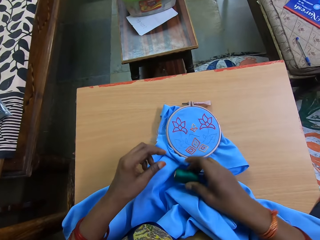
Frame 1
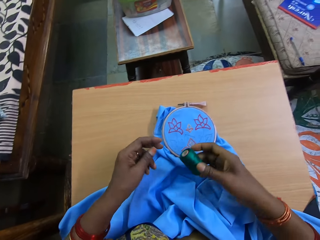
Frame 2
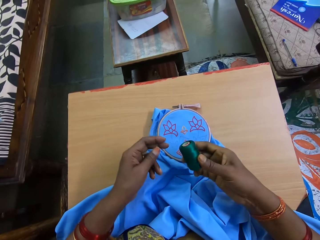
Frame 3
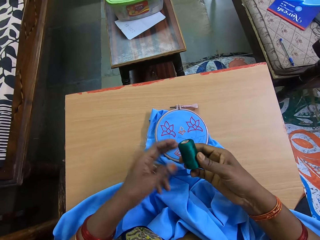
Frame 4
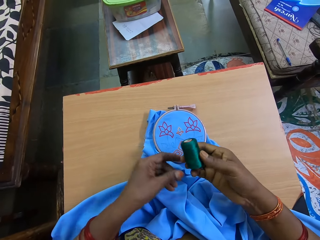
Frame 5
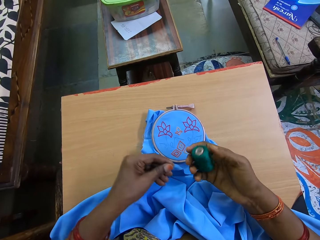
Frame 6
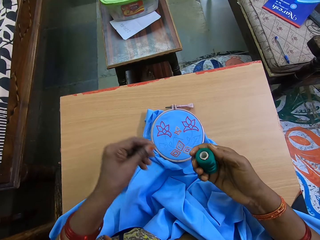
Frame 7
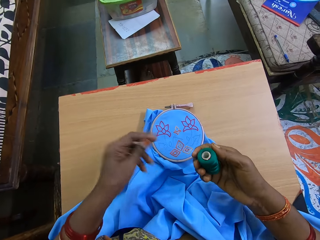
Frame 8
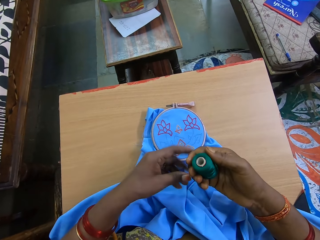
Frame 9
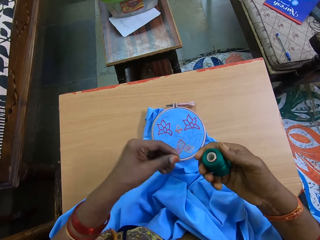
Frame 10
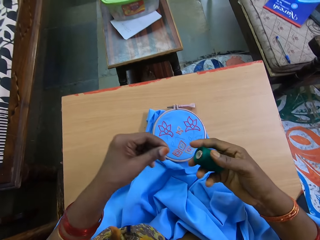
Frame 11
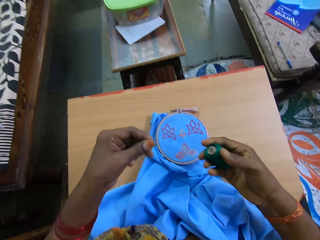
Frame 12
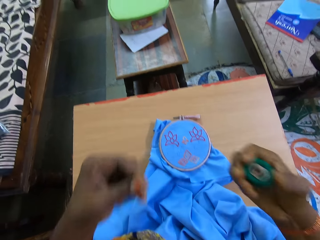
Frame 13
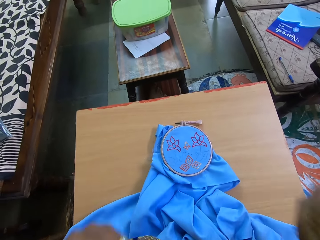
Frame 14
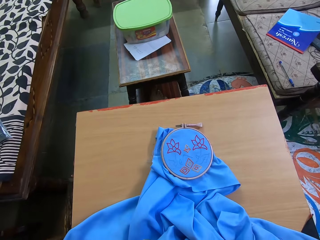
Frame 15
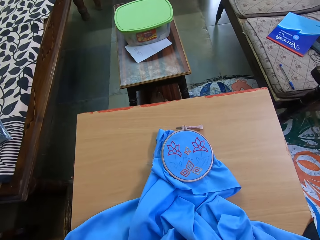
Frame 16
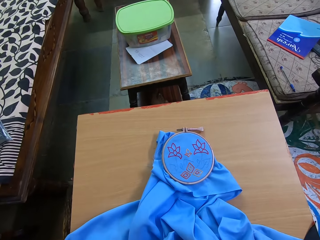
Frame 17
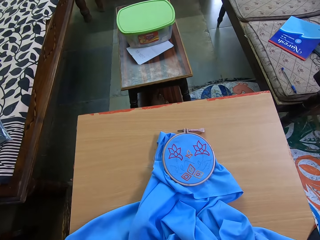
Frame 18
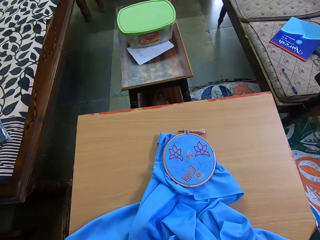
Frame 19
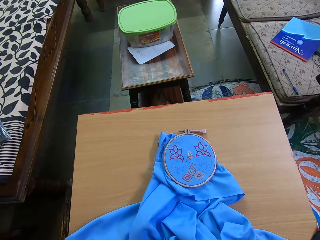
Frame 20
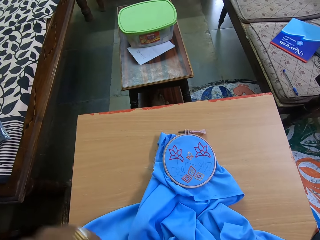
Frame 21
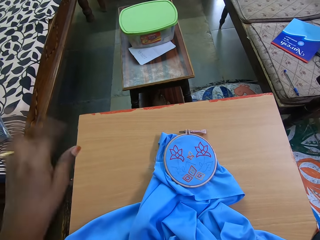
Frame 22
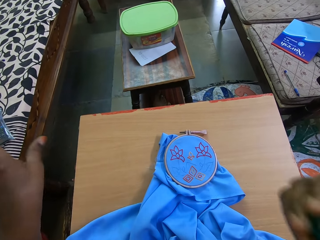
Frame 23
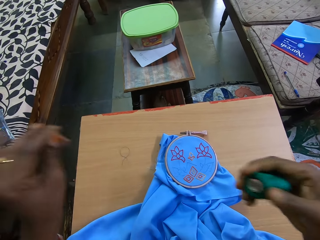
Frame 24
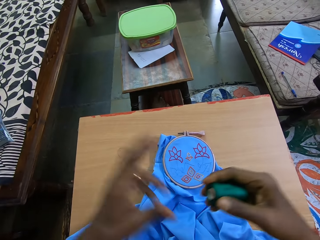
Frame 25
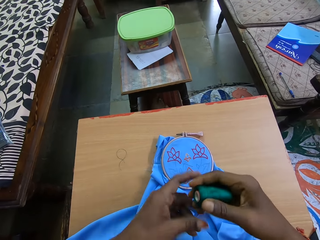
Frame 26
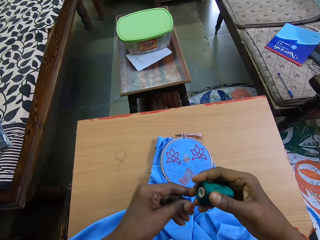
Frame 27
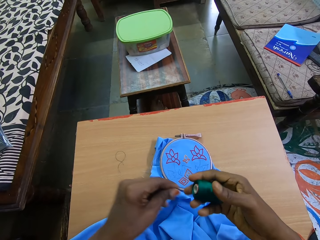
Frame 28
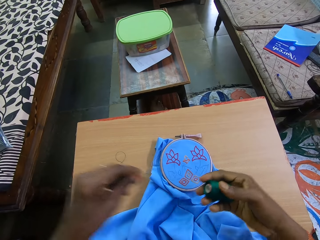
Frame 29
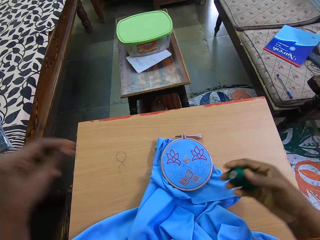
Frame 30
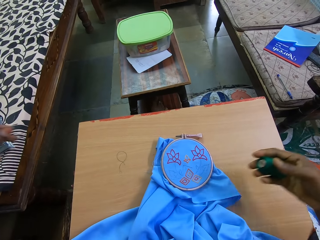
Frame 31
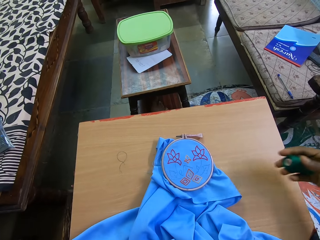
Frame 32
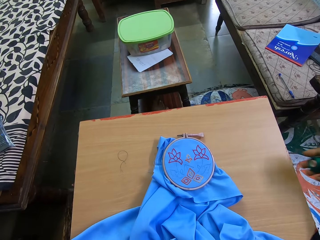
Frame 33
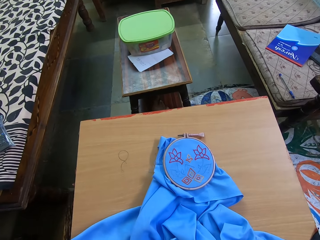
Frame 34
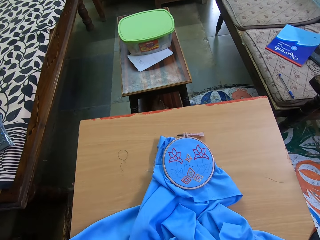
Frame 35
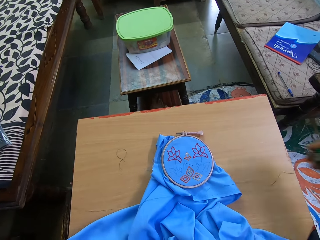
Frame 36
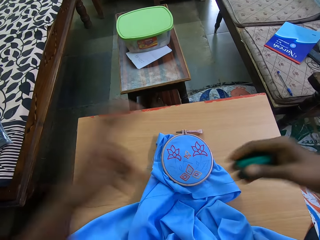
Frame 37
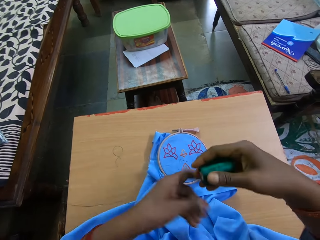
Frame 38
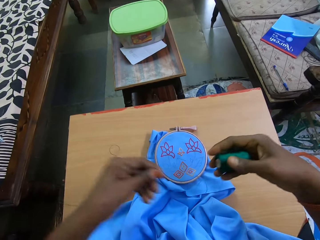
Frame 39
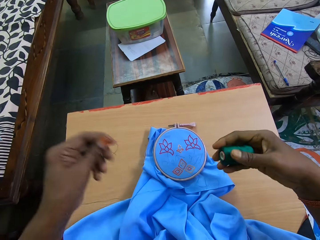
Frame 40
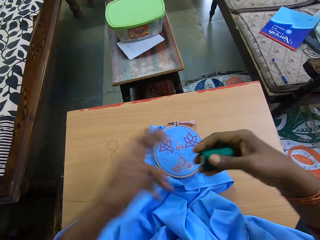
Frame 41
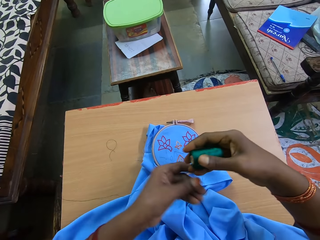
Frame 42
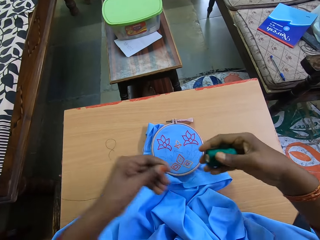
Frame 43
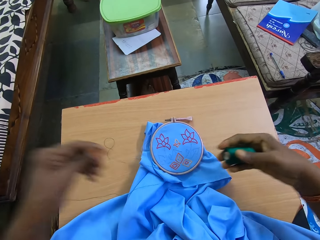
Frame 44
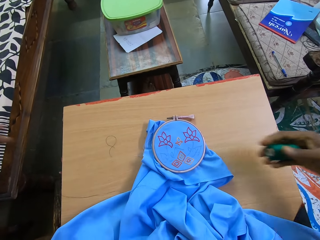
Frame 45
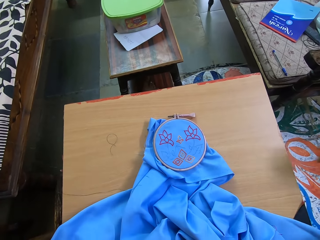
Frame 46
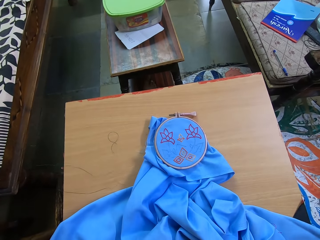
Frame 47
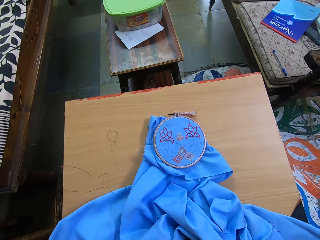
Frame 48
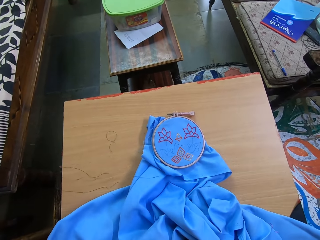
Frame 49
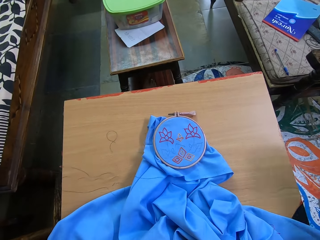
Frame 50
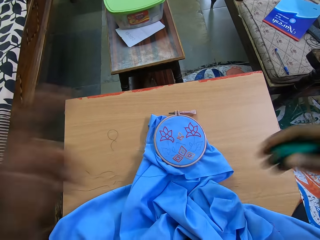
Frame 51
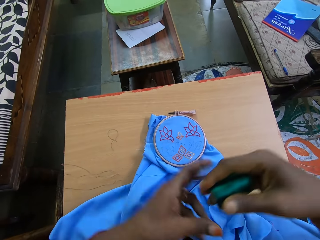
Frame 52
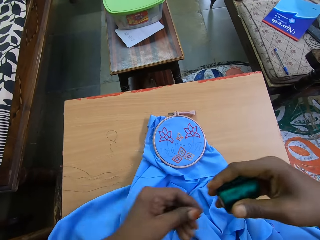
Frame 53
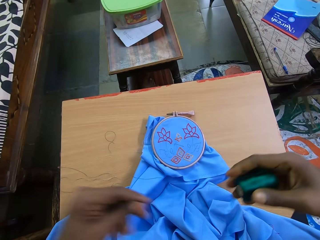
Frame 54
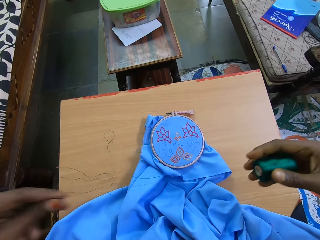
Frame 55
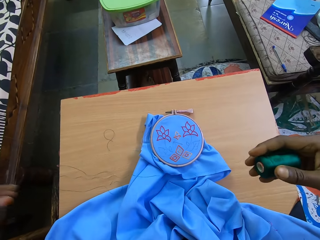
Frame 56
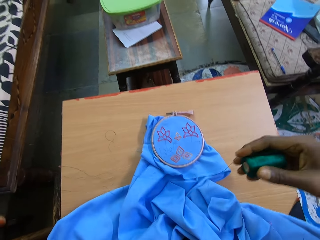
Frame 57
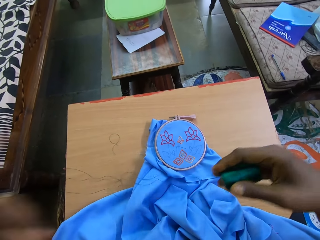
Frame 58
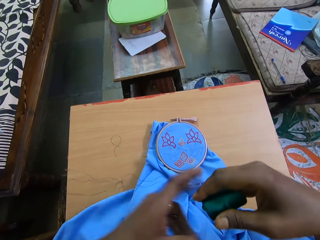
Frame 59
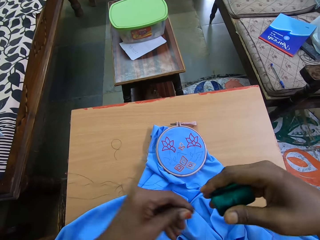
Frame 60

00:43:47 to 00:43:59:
The camera wearer pulls a thread from the sewing thread with her left hand. She raises the sewing thread with both hands. She pulls thread from the sewing thread with her left hand.

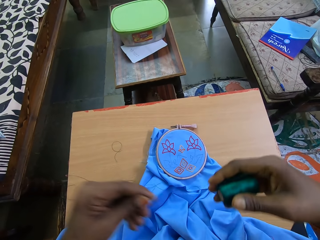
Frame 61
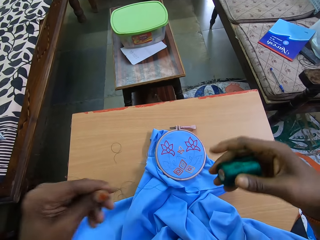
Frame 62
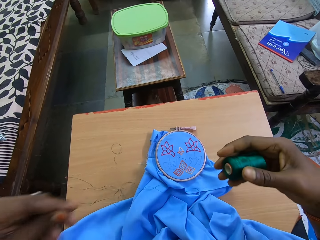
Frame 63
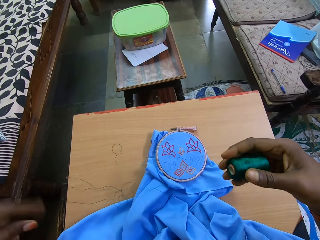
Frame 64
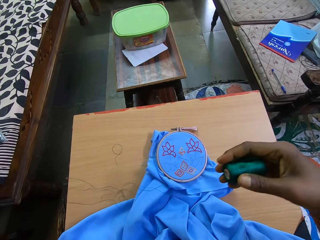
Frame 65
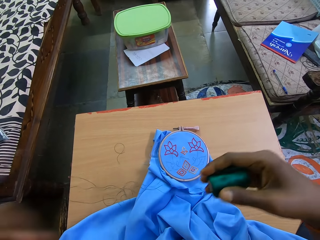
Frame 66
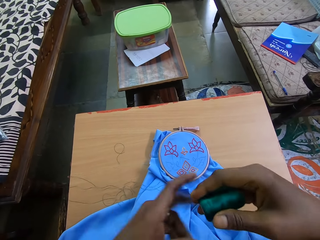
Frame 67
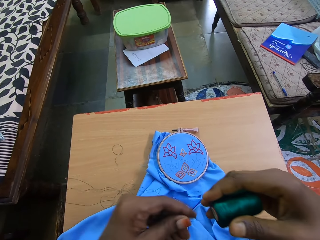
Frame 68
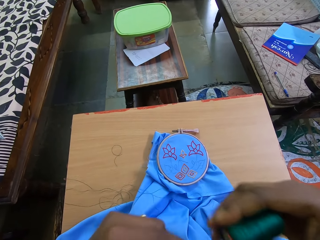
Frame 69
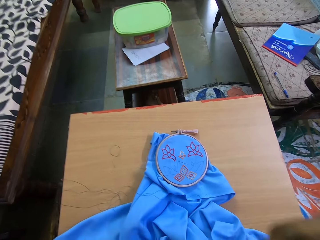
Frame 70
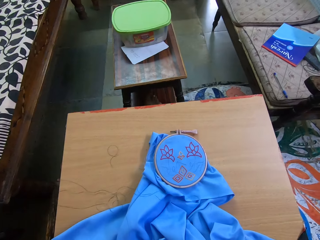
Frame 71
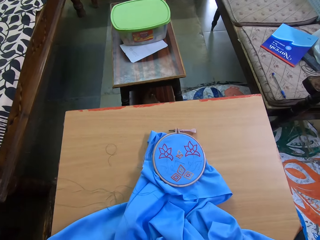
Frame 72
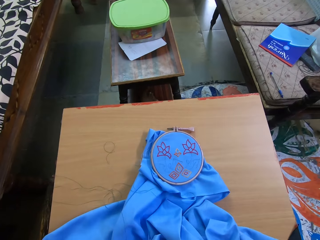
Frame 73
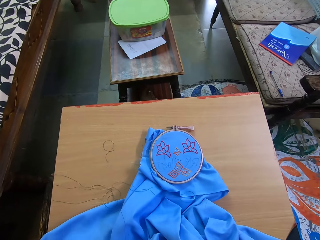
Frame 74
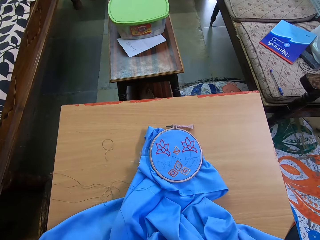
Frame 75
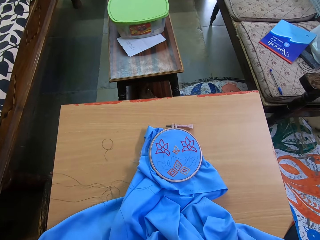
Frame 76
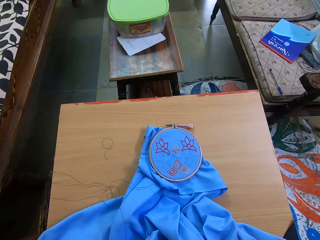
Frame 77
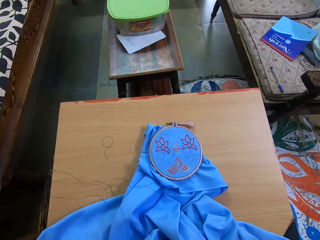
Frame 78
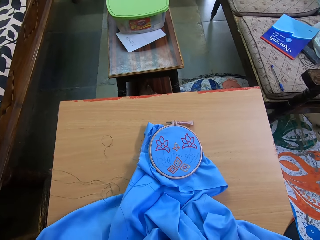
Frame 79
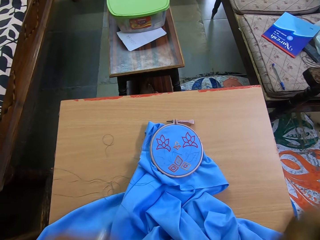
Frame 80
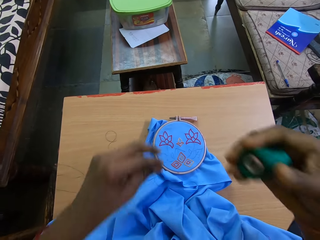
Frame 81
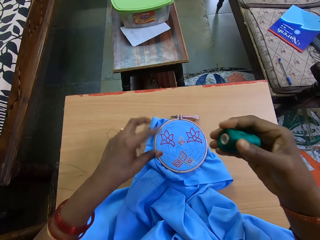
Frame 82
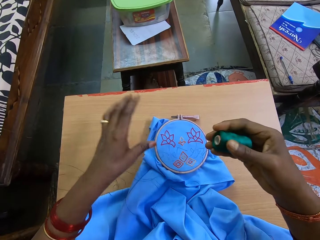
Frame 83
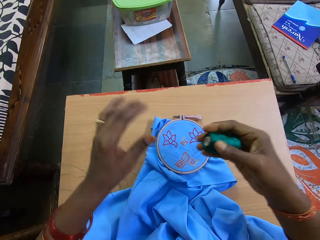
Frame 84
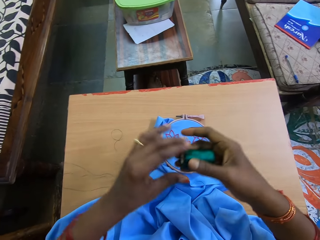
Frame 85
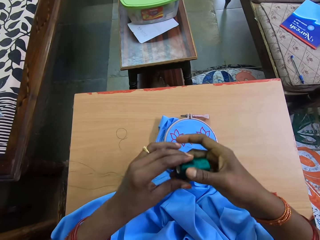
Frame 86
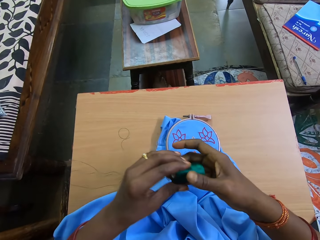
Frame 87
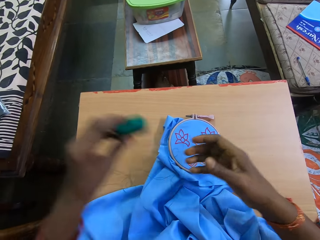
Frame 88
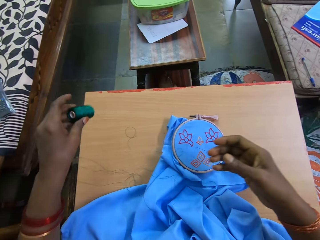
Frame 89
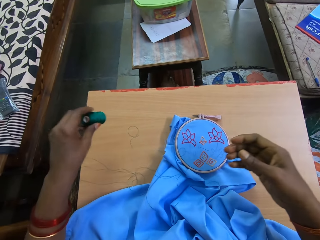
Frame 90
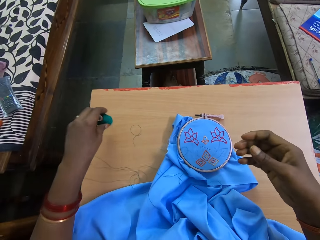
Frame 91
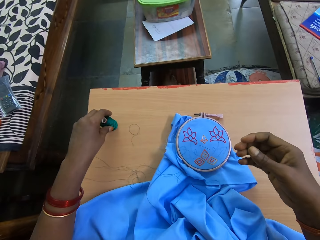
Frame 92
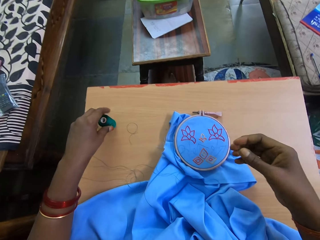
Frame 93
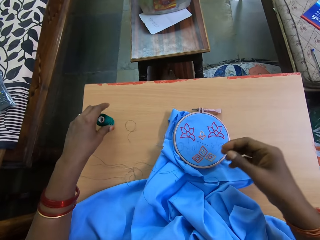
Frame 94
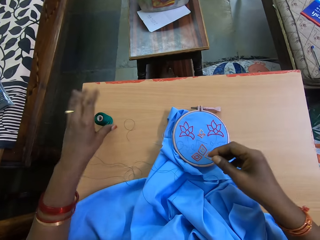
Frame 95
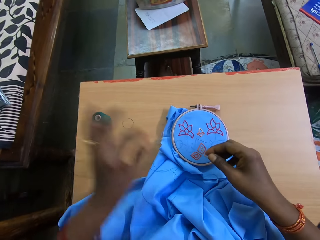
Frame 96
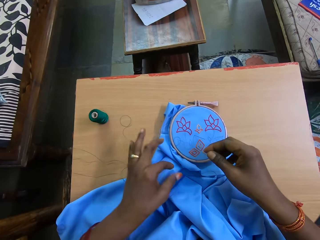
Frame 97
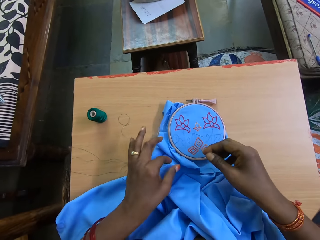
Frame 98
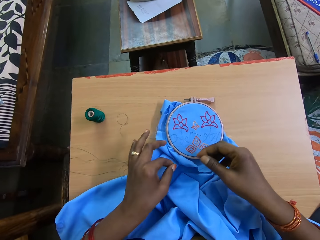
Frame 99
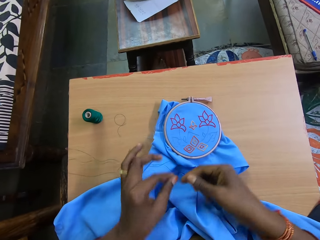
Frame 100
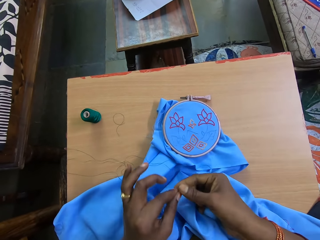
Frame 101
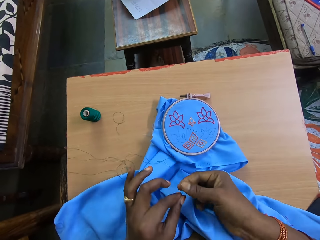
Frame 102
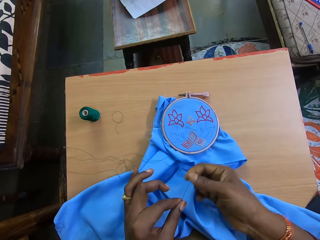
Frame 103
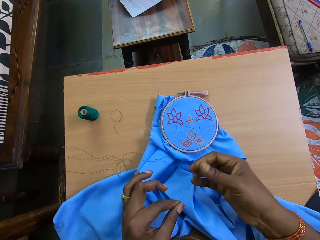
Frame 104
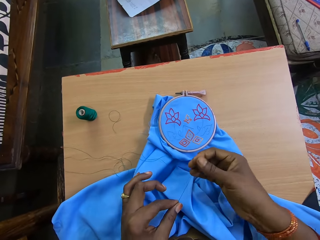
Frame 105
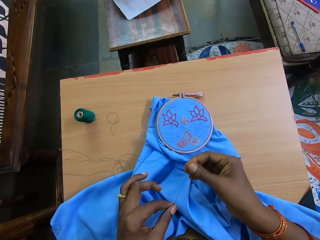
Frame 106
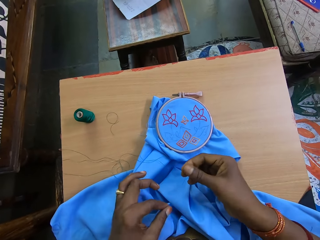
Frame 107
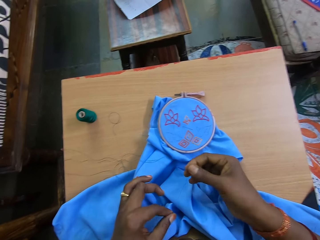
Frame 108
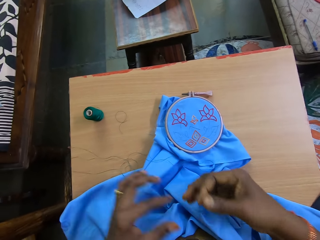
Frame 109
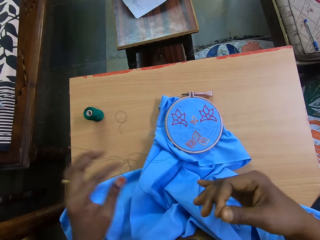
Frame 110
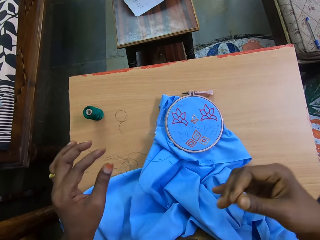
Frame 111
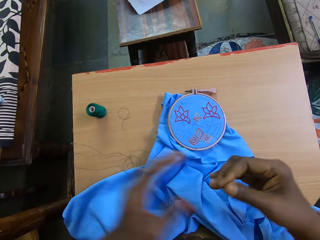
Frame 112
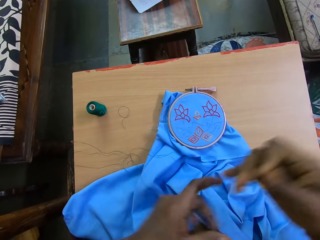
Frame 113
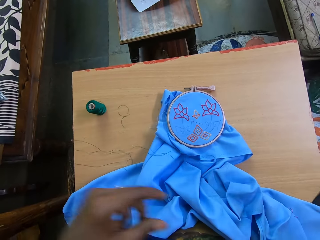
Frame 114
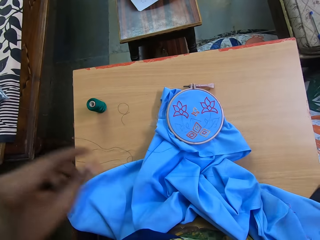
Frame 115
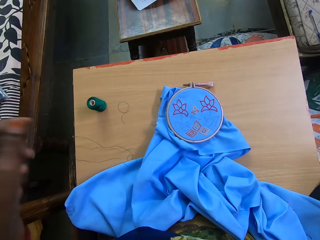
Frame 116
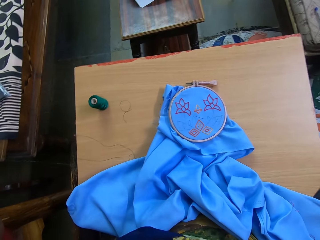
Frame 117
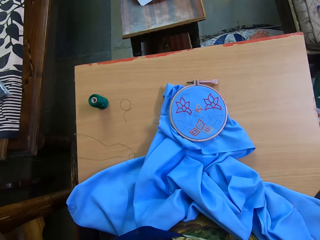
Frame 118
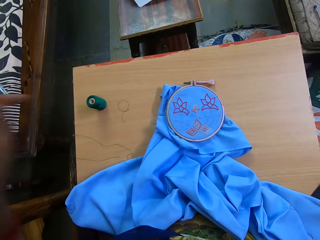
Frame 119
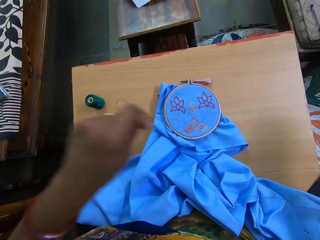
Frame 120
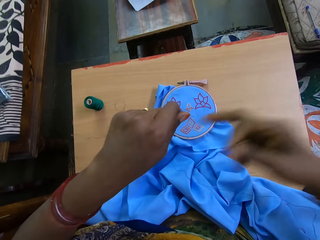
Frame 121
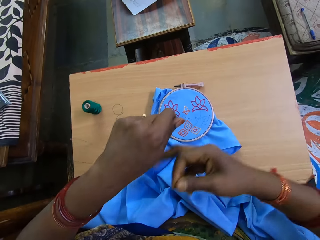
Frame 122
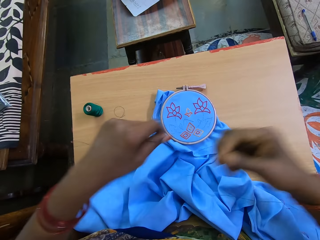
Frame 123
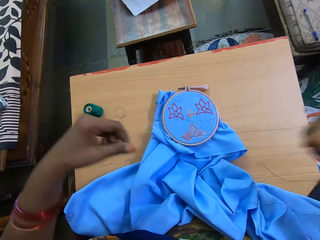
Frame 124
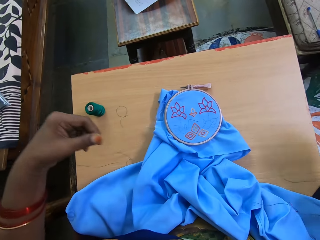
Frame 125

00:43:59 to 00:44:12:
The camera wearer cuts the thread with the mouth. She drops the sewing thread on the table with her left hand. She joins two threads together with both hands. She picks up the cut thread. She prepares the threads for sewing with both hands.
